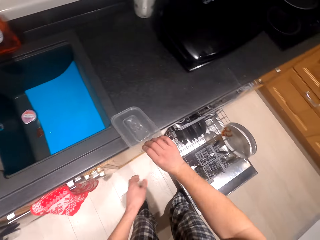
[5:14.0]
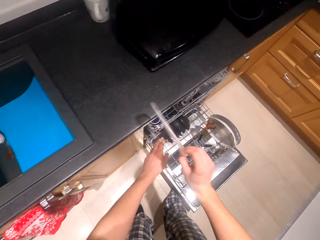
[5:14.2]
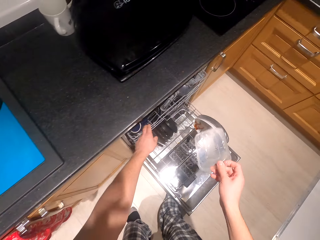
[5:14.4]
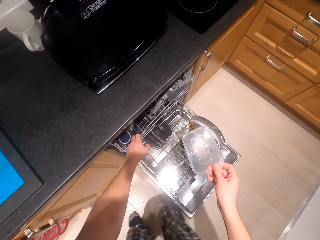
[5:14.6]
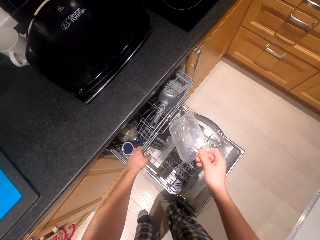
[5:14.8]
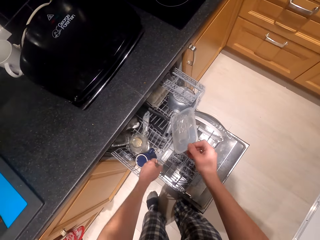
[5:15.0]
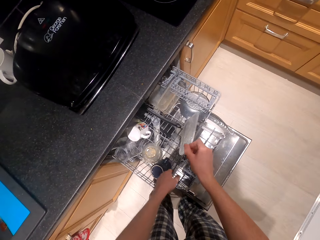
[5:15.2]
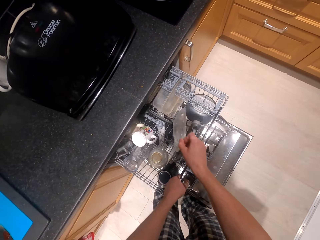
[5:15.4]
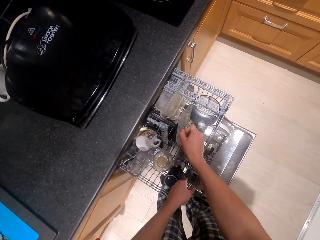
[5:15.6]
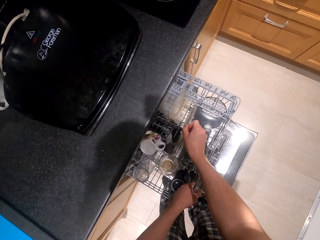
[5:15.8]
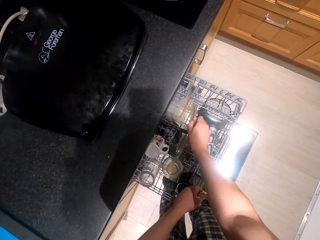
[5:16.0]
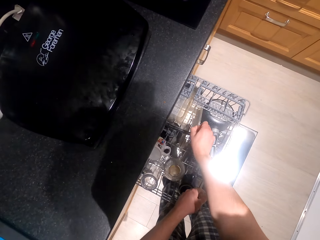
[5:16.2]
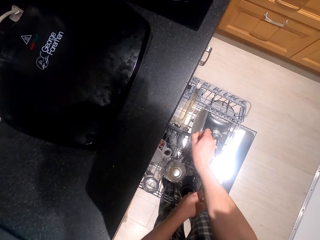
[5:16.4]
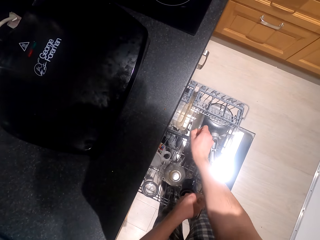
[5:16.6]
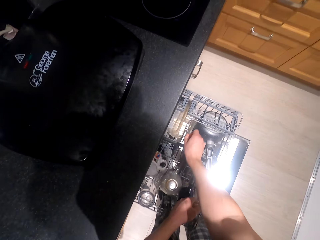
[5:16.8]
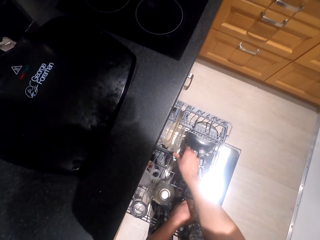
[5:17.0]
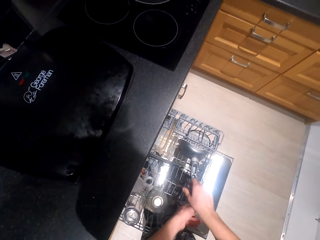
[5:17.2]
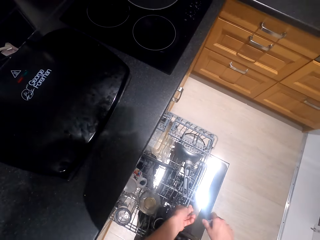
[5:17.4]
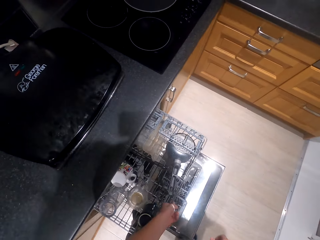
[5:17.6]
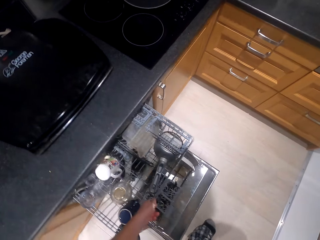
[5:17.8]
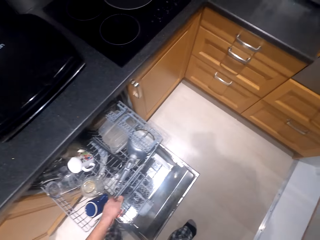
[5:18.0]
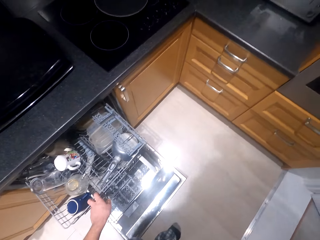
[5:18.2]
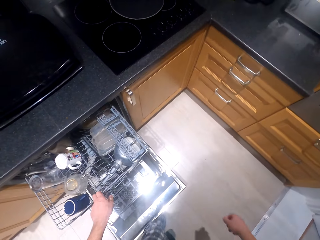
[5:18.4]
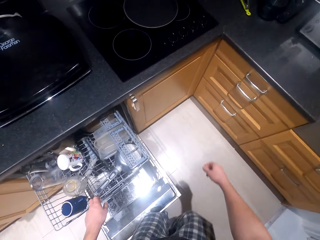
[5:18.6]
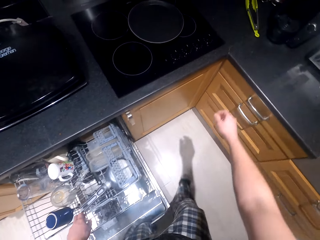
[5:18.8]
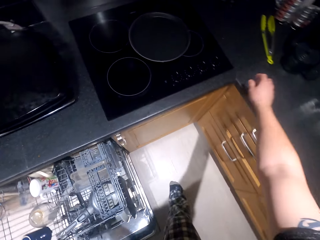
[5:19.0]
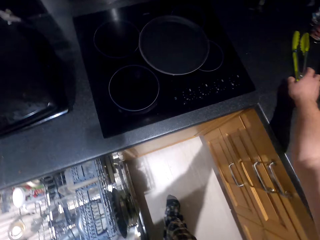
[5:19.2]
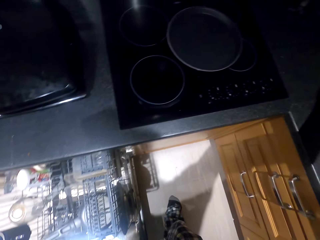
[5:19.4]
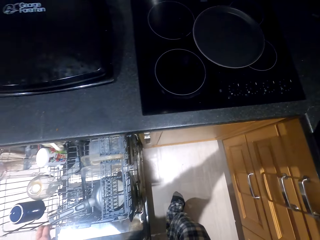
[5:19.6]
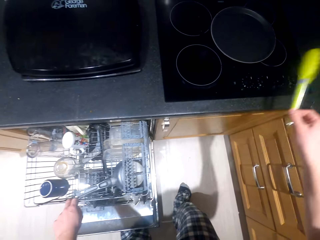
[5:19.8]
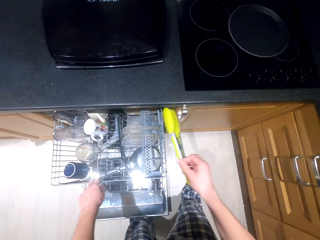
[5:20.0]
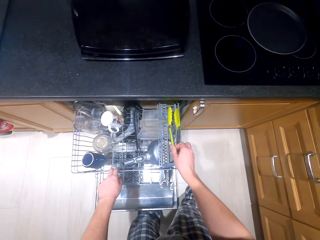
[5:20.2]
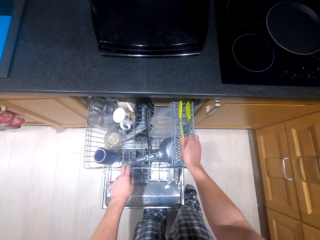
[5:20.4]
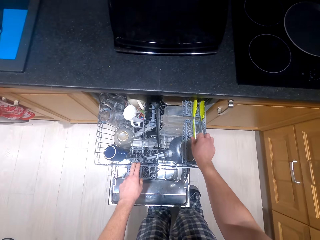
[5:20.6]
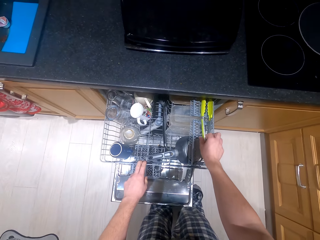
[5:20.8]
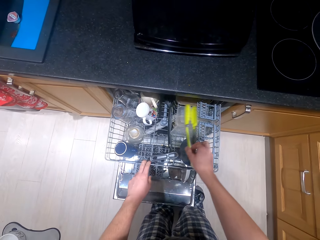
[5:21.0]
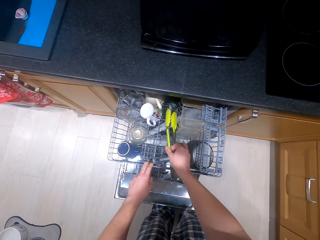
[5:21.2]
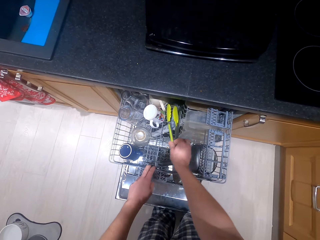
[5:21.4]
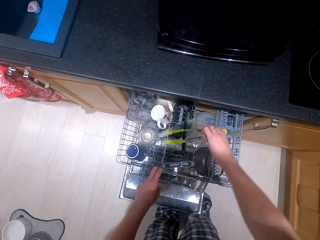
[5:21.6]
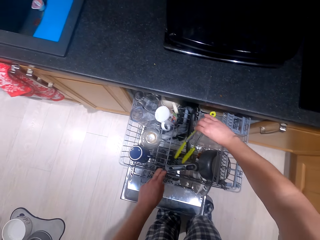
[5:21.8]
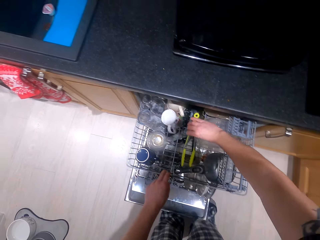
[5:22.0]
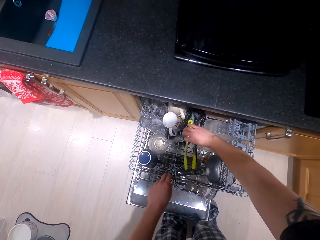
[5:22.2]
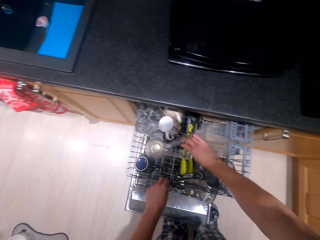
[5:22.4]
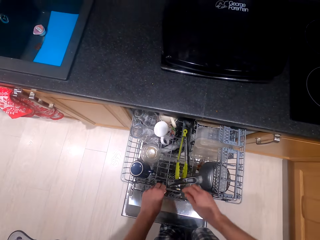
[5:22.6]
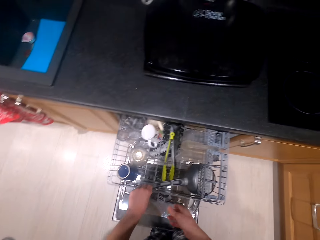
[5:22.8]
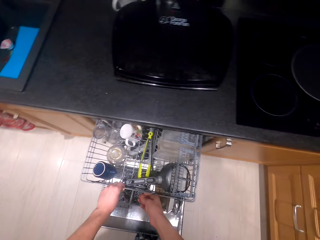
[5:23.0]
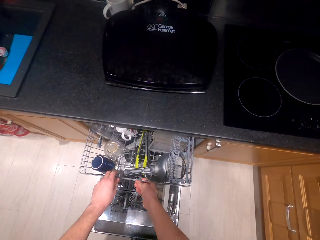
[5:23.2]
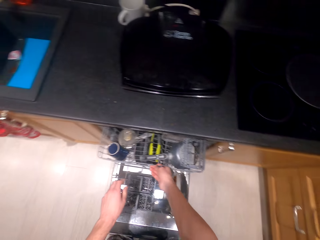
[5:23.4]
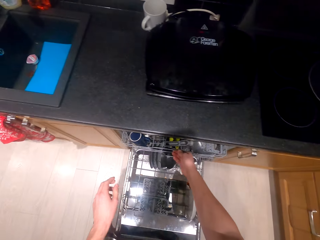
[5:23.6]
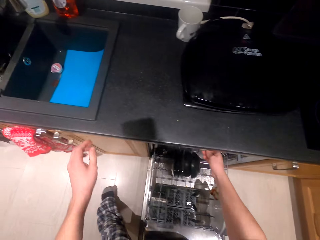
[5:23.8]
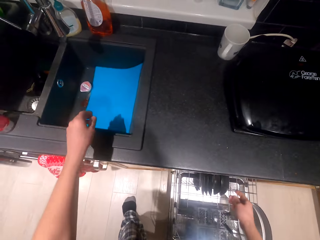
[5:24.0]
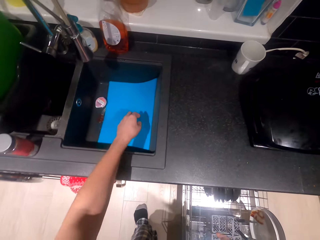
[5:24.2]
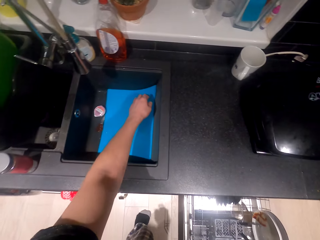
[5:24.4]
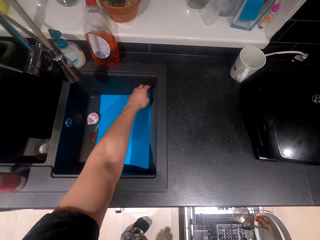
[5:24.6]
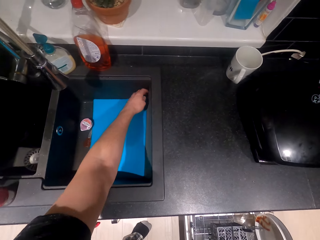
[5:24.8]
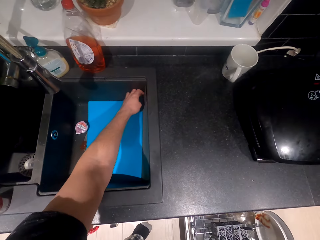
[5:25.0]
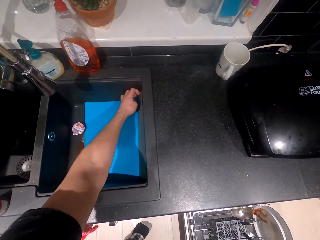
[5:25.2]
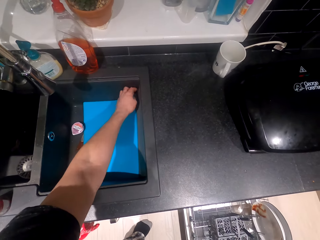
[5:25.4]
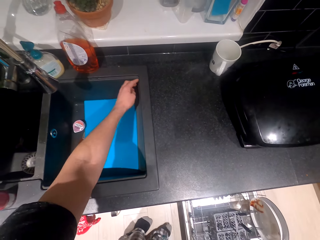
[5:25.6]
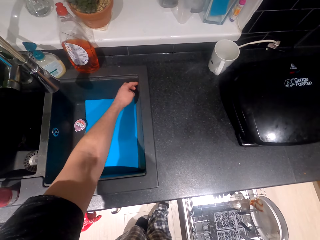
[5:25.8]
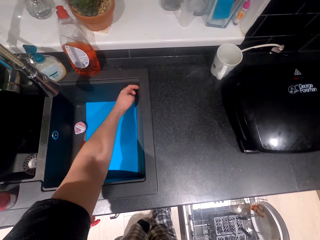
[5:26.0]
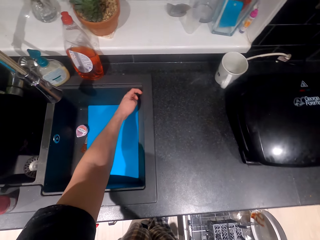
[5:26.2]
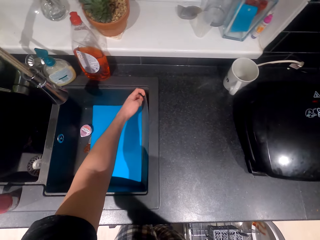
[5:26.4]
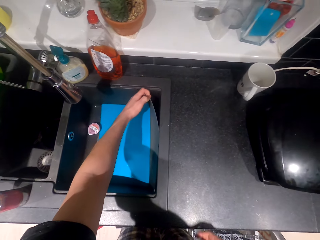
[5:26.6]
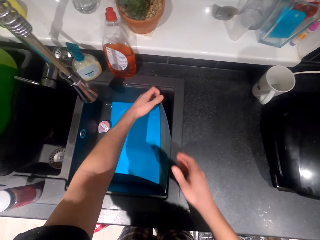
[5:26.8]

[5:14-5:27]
The camera wearer picks the lid. They open a drawer and pull the utensil holder. They put the lid in the utensil holder. They pick something. They put the knife in the drawer. They close the utensil holder. They pick the mats.

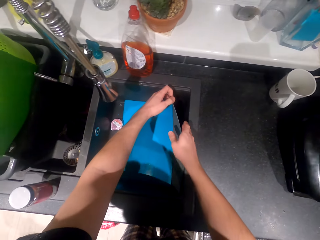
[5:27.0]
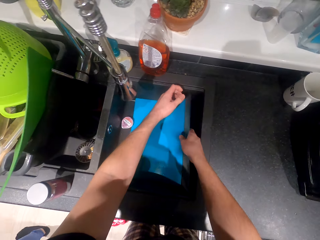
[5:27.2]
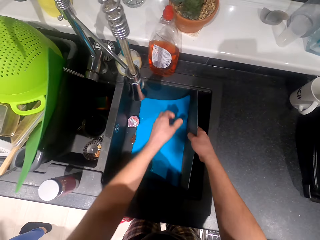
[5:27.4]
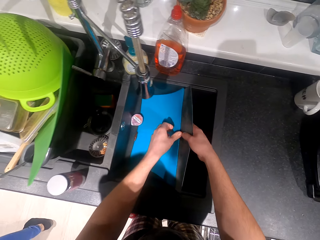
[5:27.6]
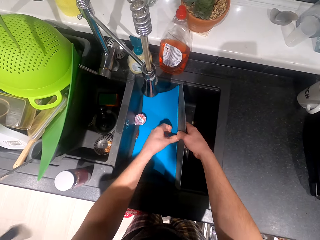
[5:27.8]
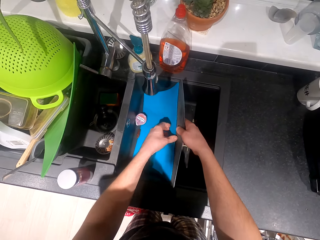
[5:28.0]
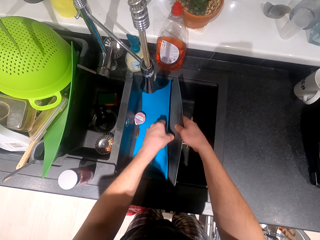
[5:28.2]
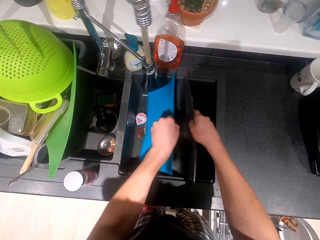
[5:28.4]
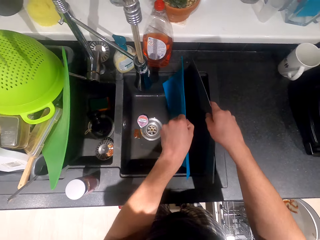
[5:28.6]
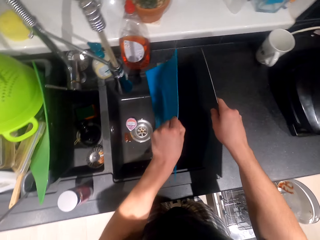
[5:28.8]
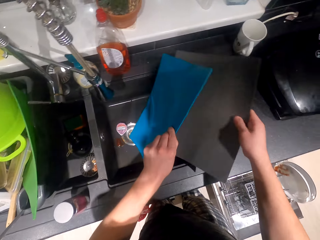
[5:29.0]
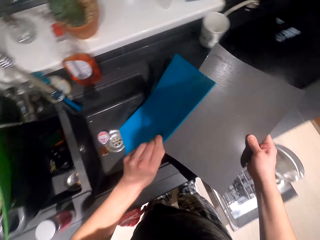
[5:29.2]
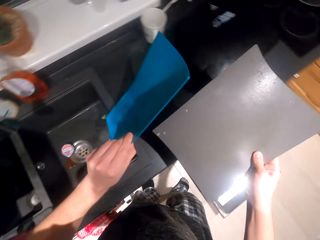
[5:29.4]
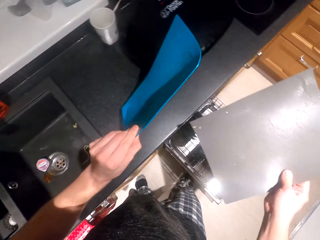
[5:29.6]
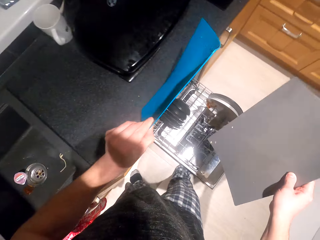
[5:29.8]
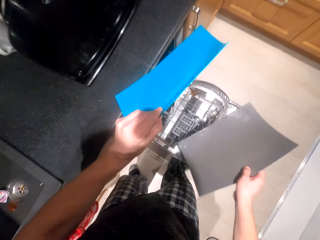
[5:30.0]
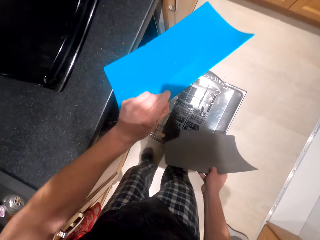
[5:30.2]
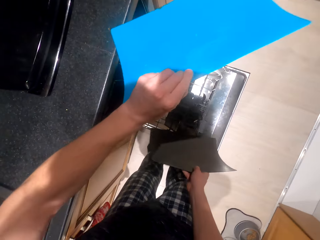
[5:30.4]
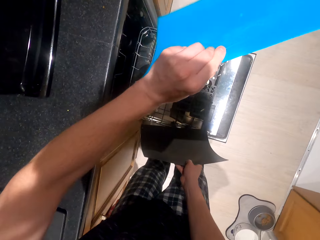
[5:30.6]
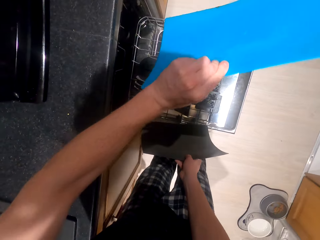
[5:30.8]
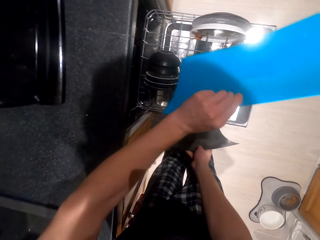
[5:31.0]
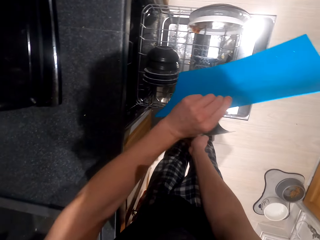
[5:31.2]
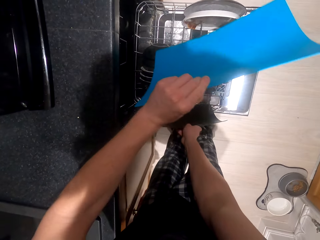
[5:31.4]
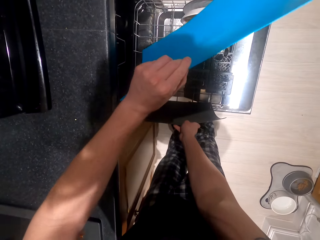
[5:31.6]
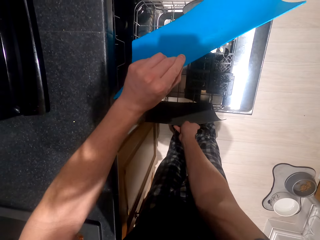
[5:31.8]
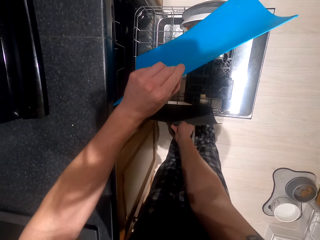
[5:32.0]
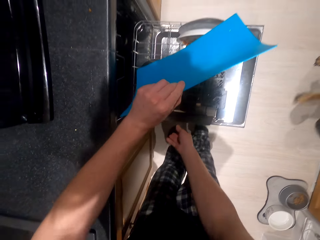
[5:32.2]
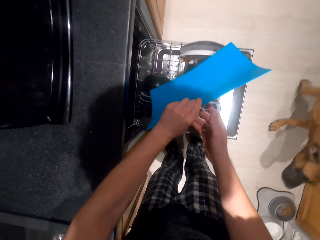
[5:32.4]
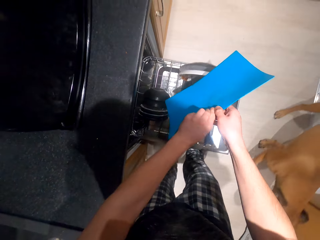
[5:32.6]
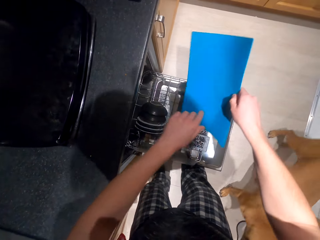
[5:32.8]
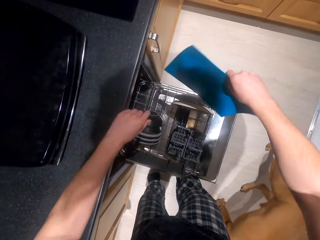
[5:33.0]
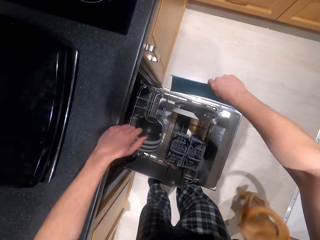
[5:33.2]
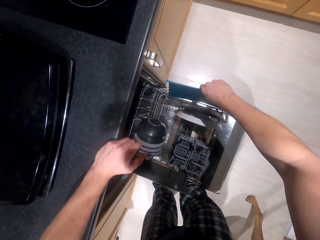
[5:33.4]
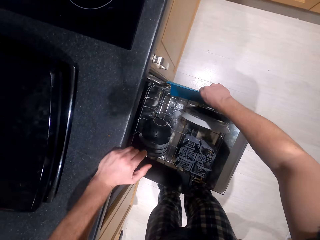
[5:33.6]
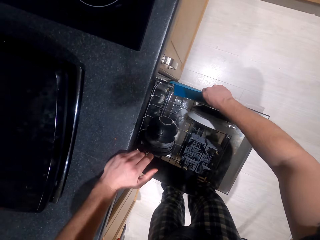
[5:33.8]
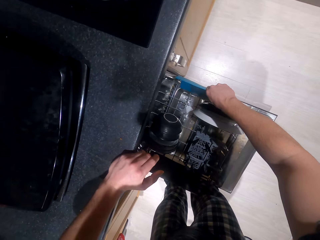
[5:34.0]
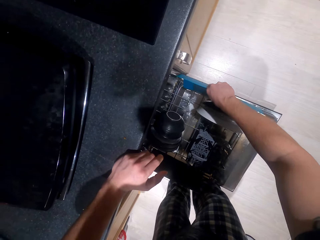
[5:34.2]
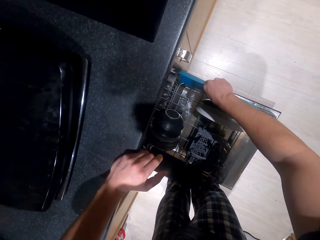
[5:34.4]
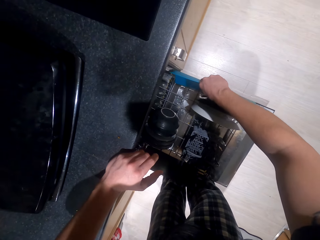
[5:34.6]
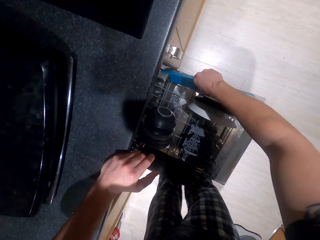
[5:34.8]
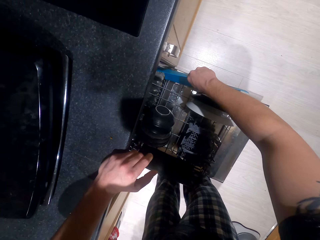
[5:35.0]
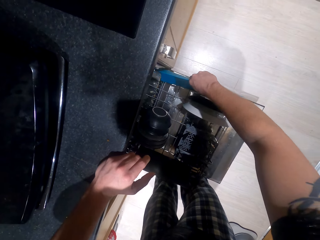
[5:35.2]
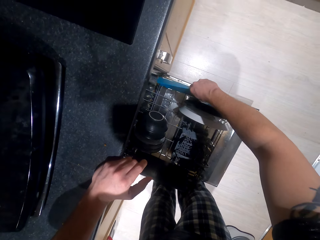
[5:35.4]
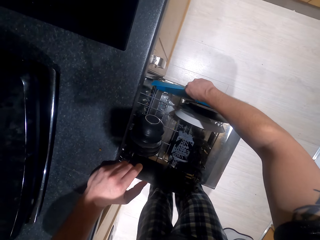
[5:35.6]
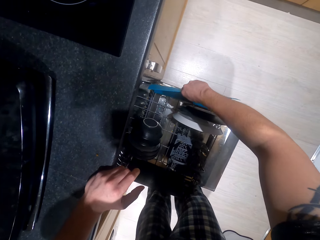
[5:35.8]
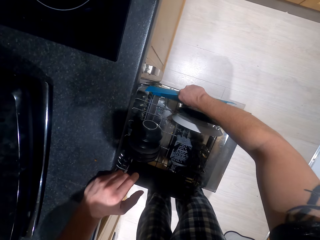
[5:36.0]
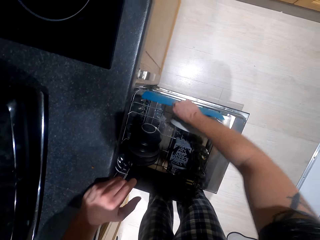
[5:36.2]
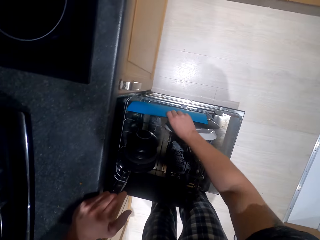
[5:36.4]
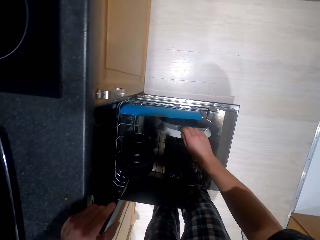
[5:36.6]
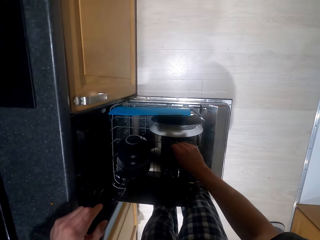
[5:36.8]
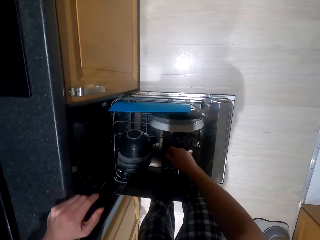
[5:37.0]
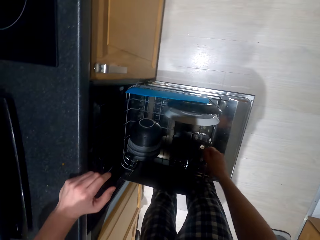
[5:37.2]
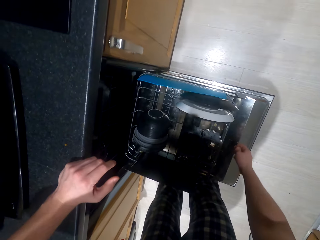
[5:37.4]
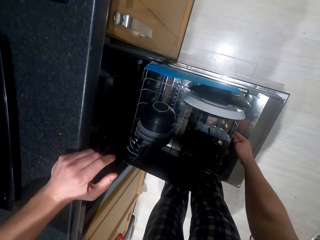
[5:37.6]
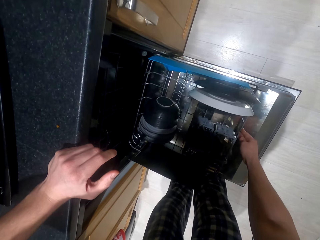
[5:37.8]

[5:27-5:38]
The camera wearer holds the mats. They take something from the sink. They put the mats in the utensil holder.
